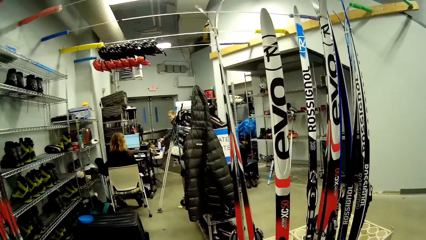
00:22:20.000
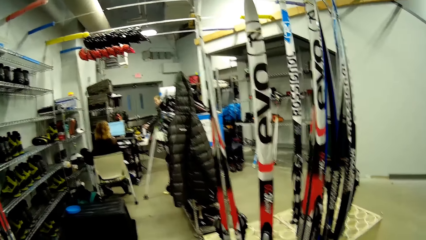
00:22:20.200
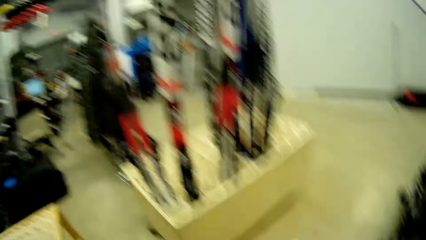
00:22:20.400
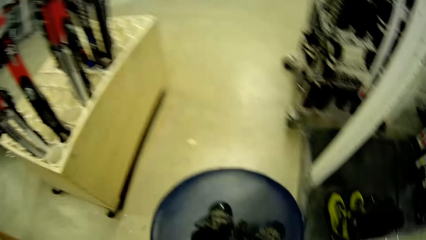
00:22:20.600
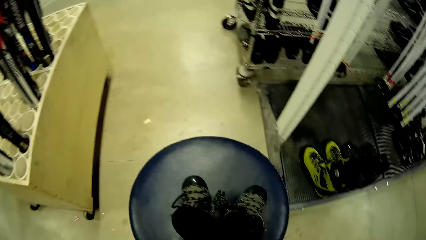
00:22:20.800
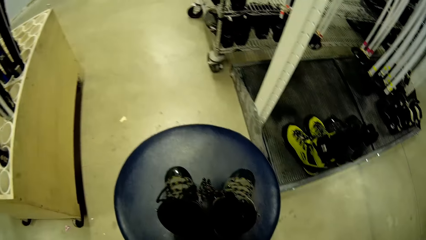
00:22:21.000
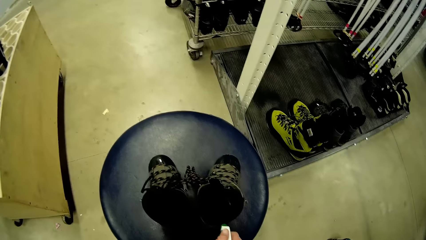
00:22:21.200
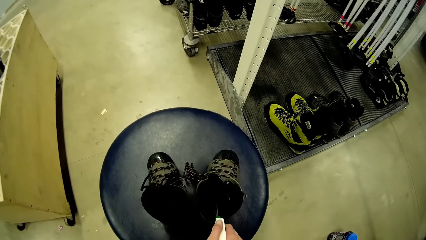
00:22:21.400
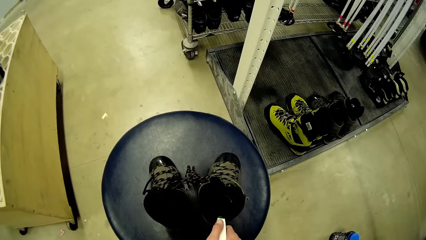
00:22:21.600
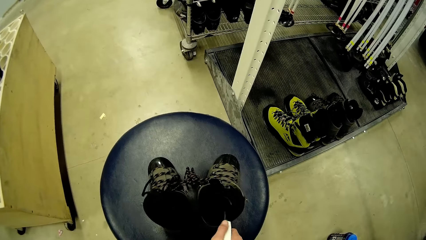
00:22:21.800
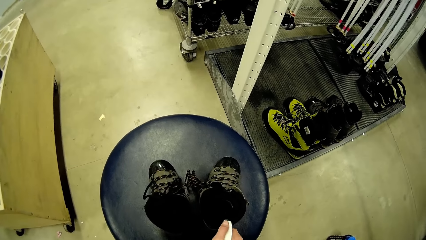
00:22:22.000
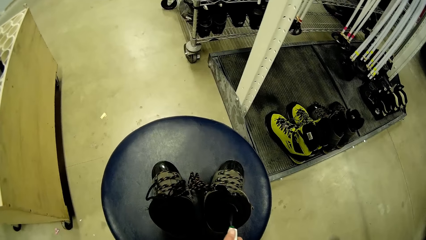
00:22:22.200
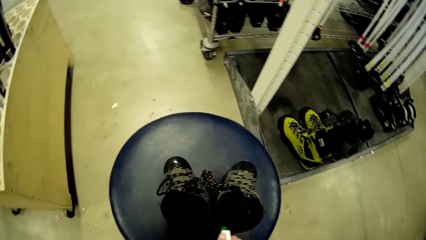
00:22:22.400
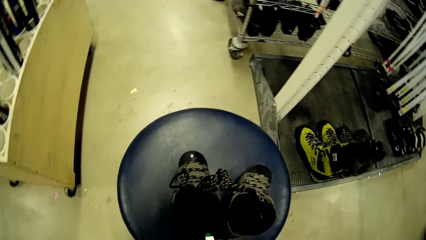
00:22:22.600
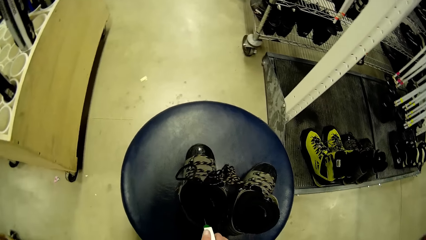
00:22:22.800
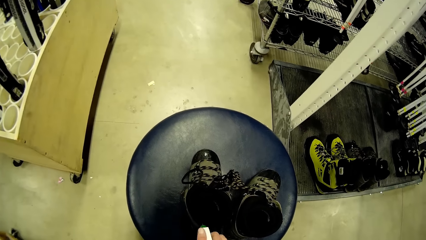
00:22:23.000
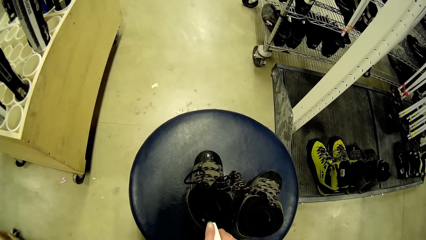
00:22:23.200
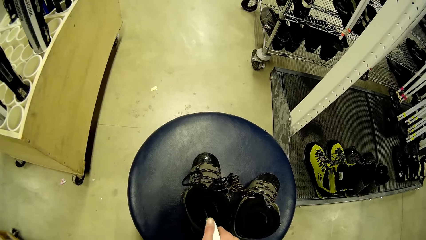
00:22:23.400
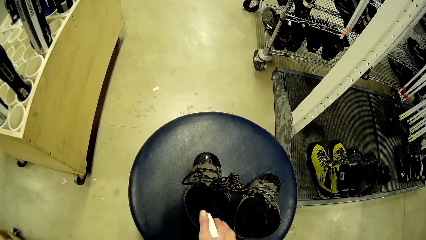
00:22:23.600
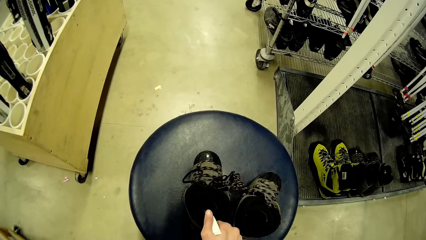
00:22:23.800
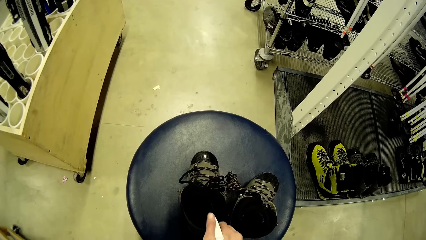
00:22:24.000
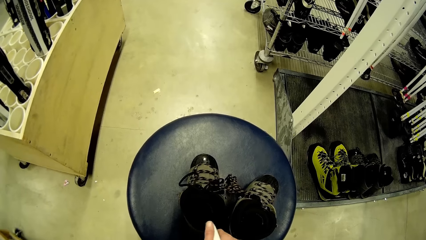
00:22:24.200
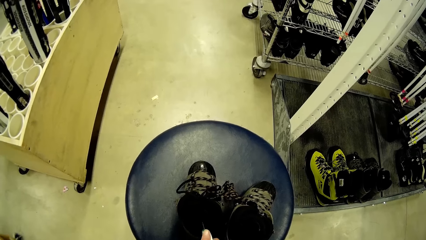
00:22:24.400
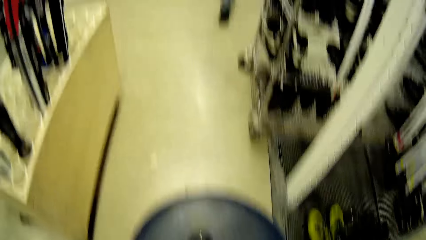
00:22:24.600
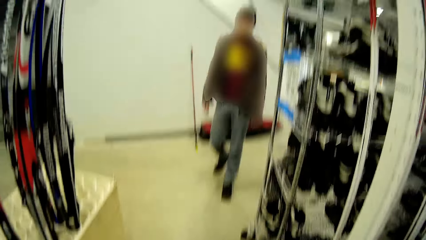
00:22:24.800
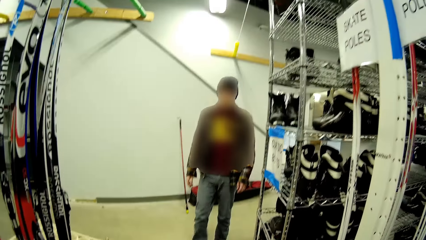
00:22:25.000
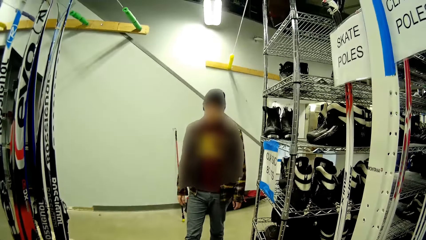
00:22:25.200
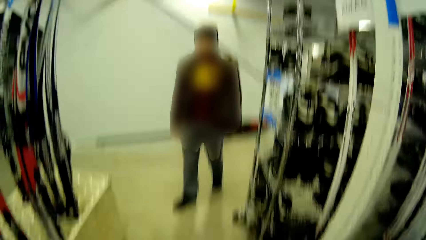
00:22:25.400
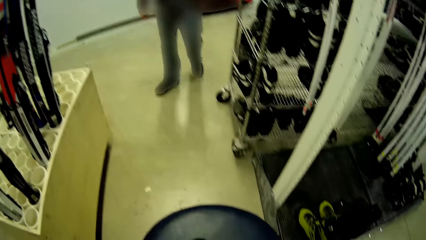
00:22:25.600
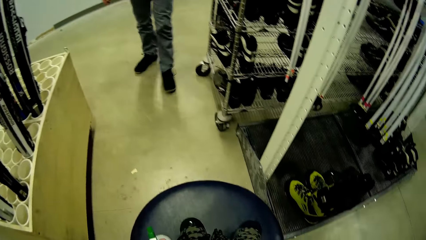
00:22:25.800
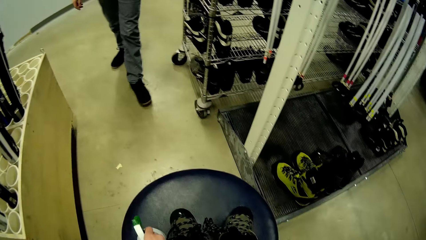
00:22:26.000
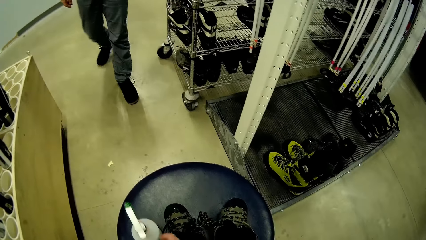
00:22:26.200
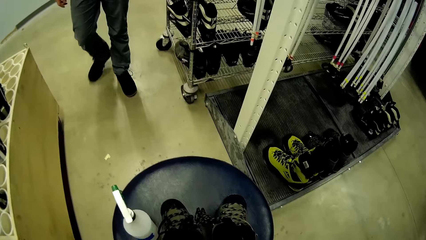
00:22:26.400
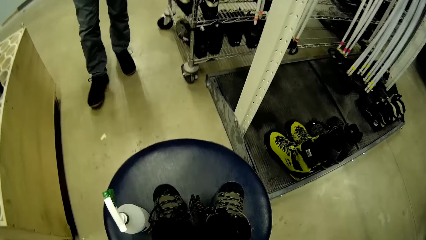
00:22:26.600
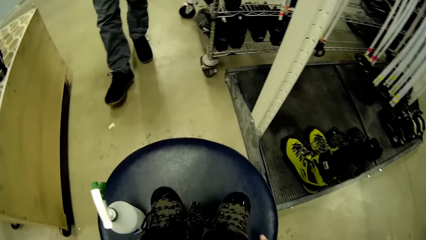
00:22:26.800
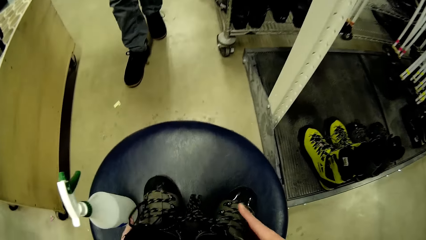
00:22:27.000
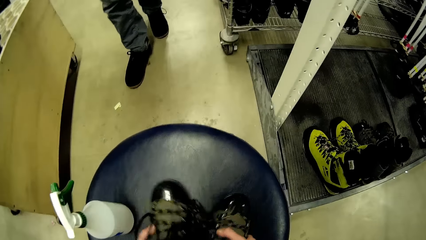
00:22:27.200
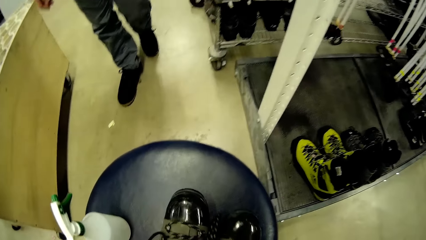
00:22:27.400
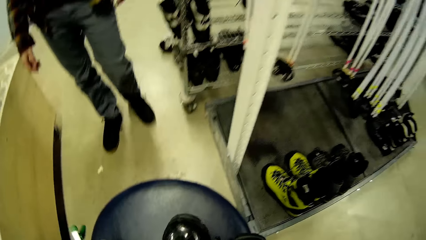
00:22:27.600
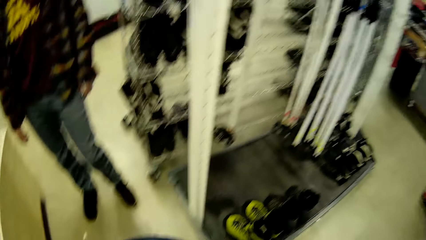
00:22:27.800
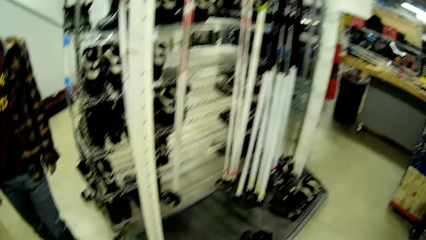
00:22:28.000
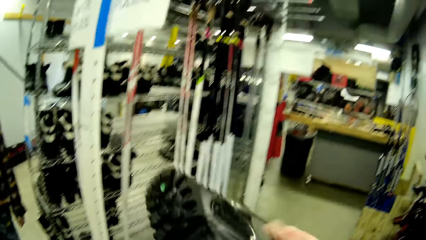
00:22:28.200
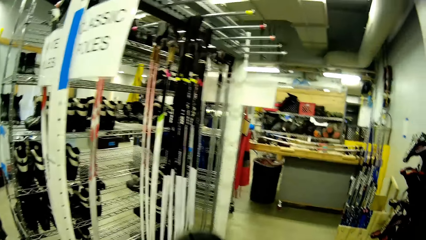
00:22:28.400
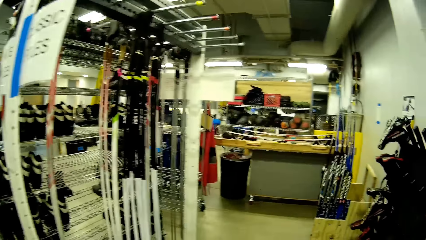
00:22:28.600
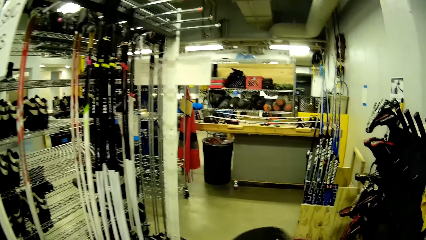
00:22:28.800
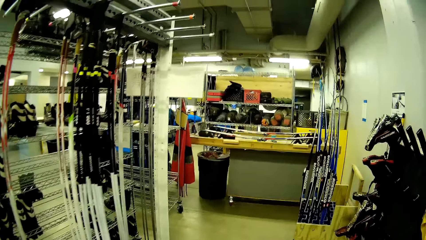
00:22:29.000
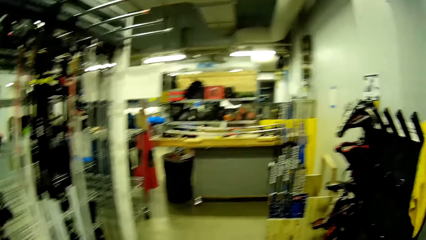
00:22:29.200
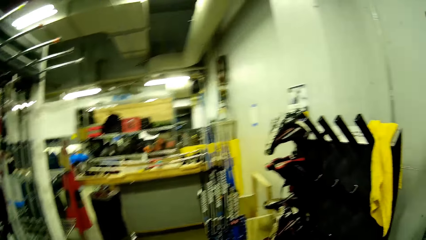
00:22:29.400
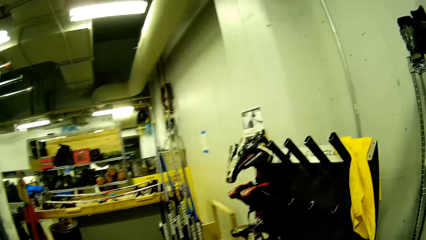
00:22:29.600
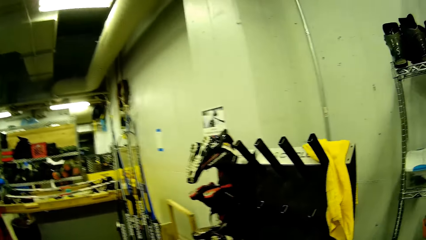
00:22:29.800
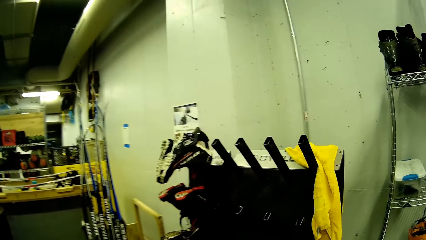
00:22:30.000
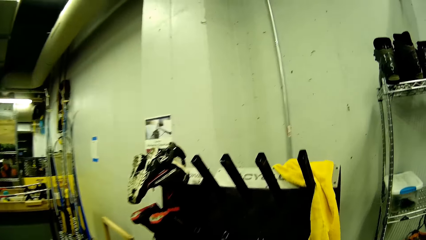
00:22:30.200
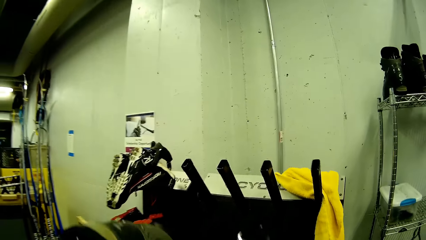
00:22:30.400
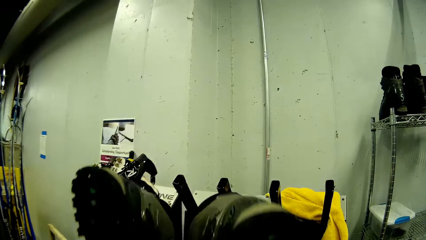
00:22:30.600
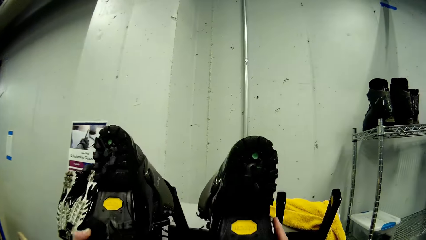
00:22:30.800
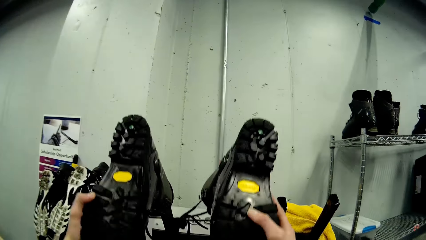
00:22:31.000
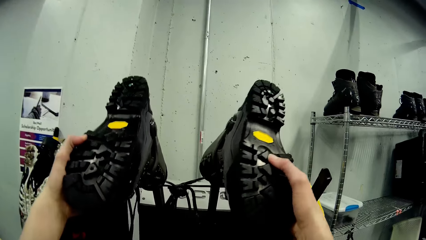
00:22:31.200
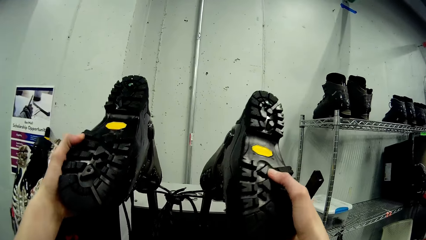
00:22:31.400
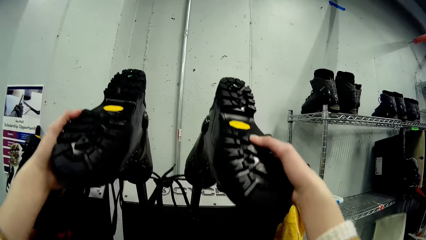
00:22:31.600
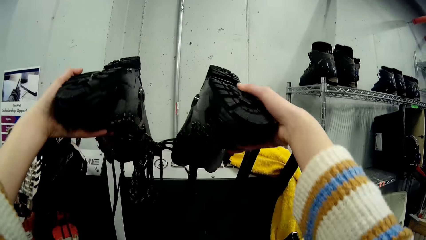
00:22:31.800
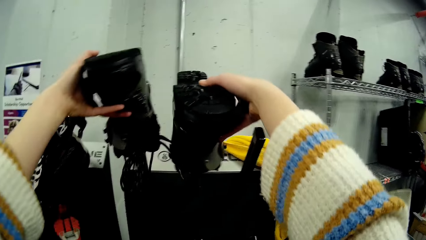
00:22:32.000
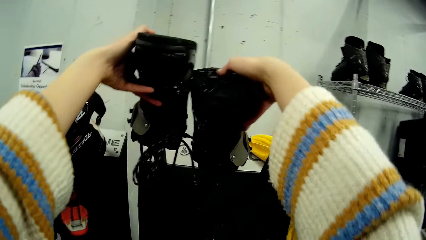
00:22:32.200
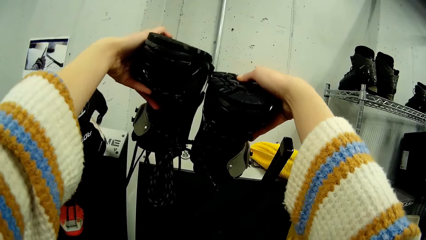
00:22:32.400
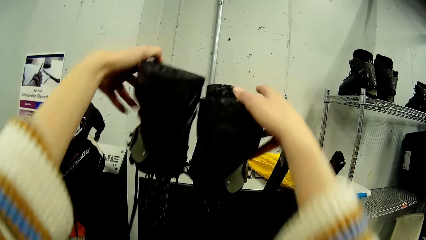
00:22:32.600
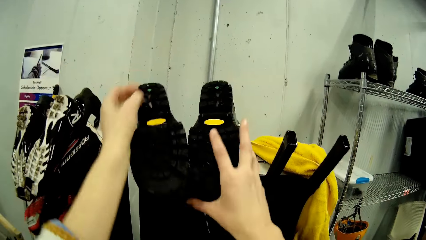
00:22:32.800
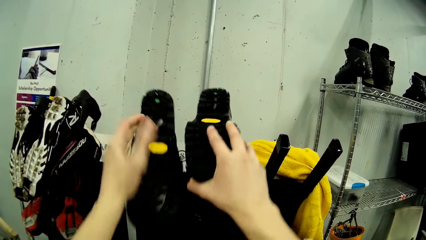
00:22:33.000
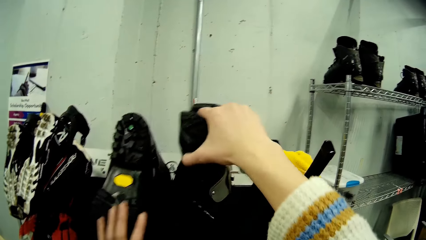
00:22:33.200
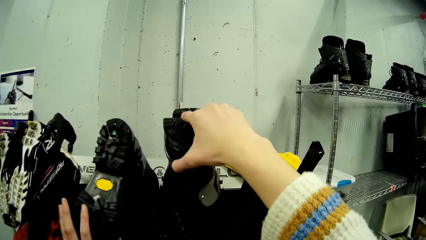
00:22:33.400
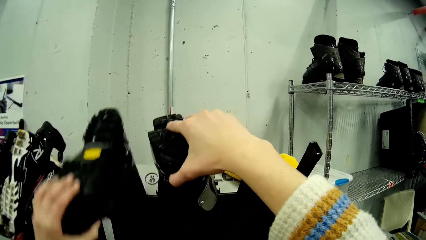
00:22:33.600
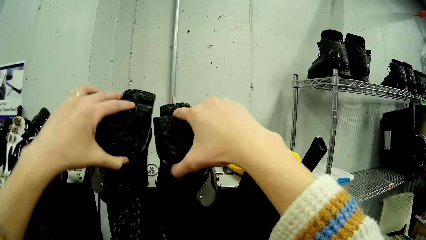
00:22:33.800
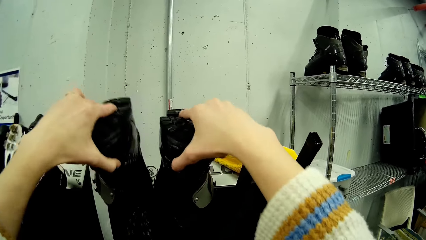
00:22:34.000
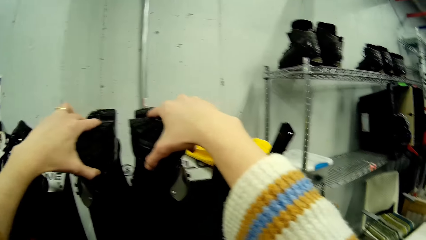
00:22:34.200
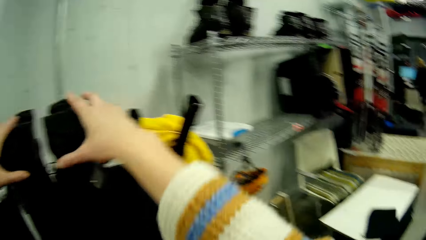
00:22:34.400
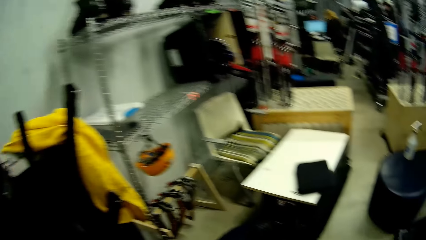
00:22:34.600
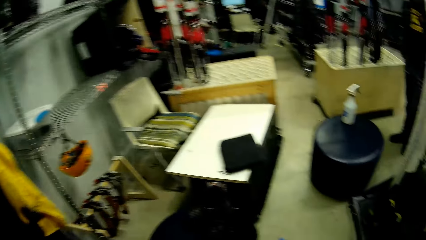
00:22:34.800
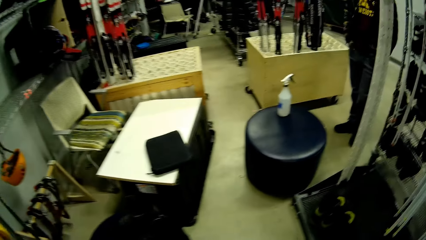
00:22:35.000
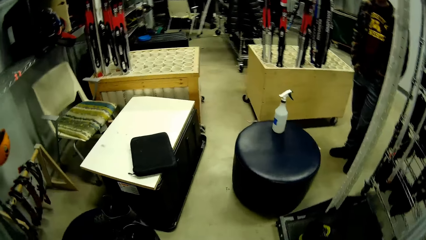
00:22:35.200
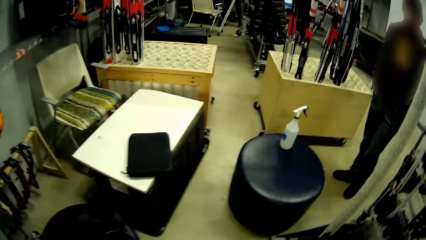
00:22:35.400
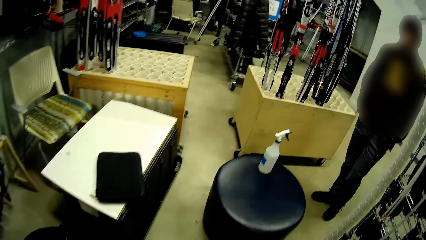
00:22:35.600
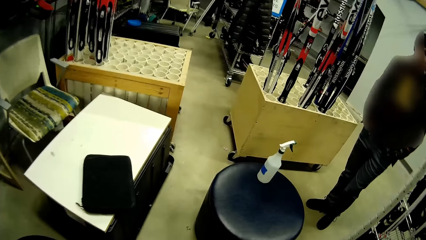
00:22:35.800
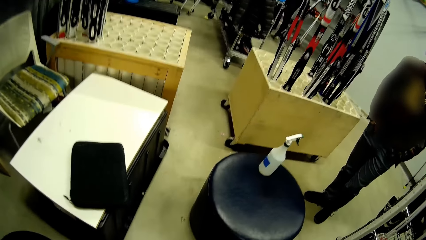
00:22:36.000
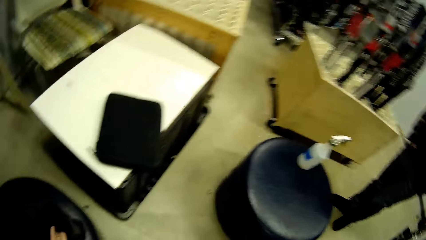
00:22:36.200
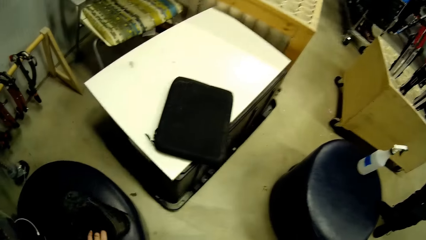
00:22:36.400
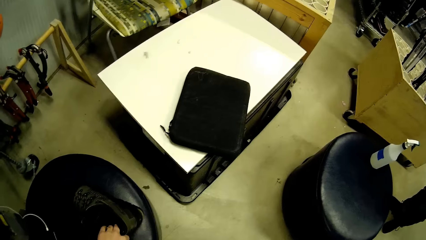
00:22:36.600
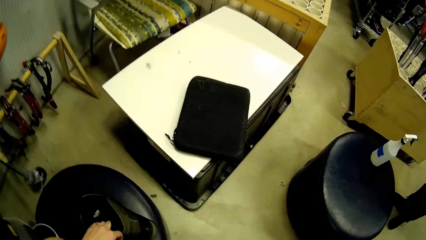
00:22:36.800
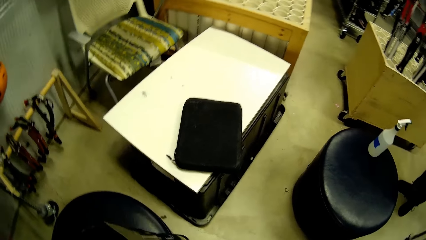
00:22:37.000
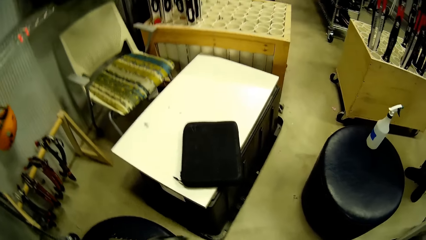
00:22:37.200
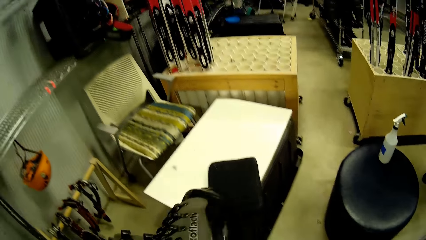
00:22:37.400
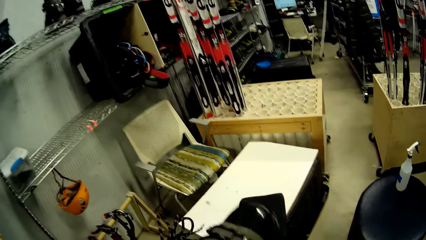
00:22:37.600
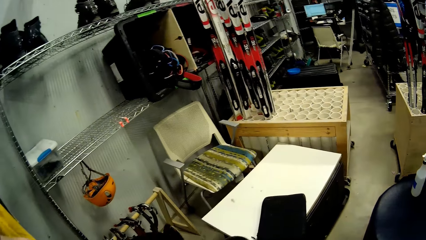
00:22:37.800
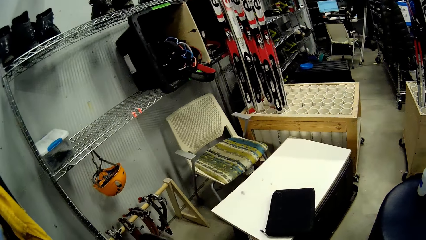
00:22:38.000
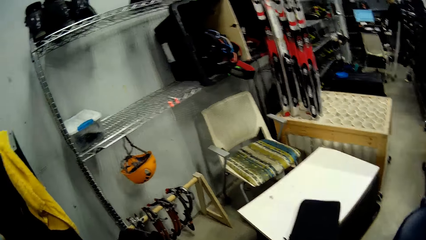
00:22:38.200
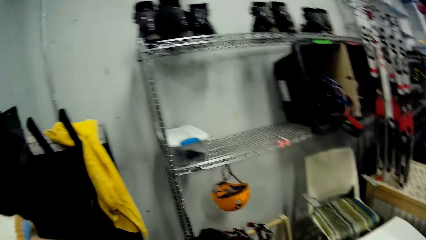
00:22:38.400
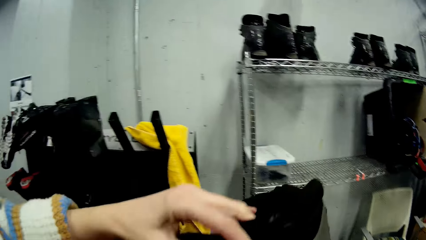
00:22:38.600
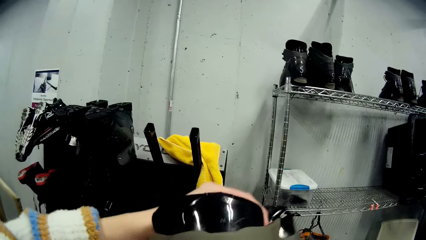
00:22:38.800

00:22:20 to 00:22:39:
The camera wearer sprays the liquid from the spray bottle on the boot on the chair with her right hand. She sprays the liquid from the spray bottle on the boot on the chair with her right hand again. A man walks towards the camera wearer. The camera wearer puts the sprayer bottle on the foot stool. She picks the pair of boots from the chair with both hands. She walks in the shoe store. She puts the pair of boots on the rack with both hands. She walks in the shoe store. She picks the boot from the chair with her left hand.
